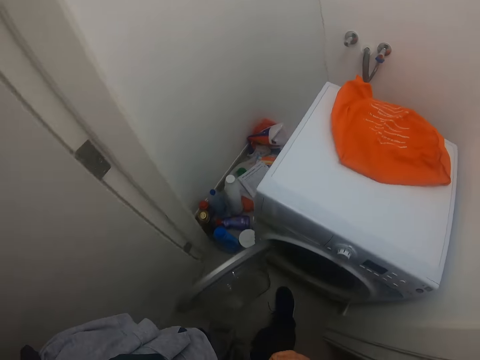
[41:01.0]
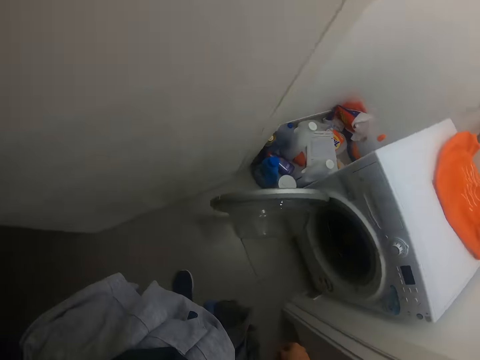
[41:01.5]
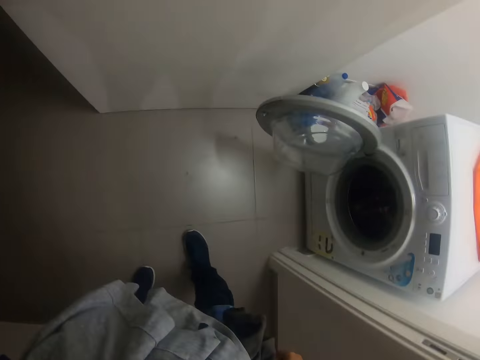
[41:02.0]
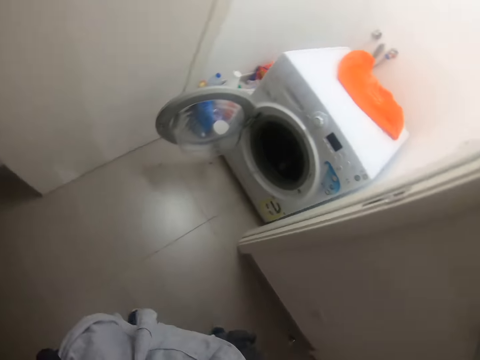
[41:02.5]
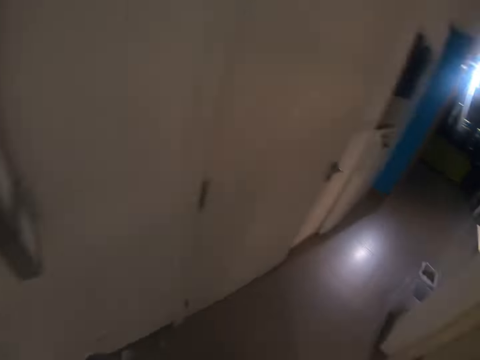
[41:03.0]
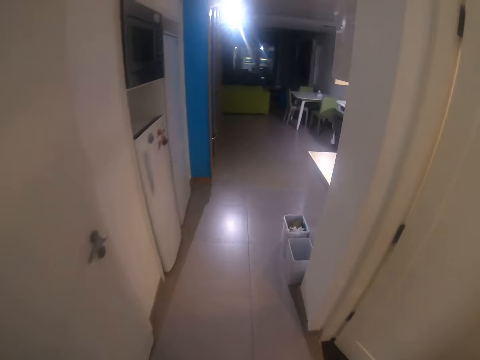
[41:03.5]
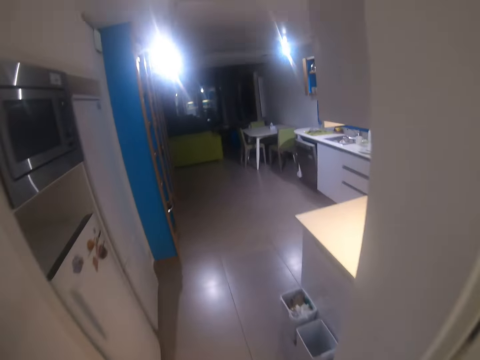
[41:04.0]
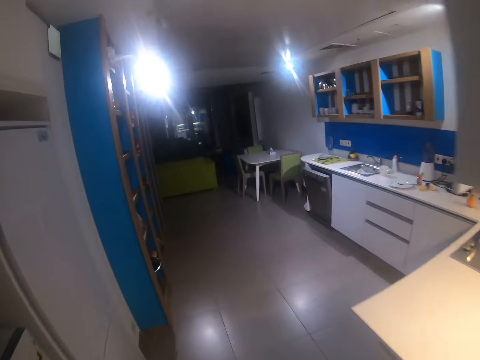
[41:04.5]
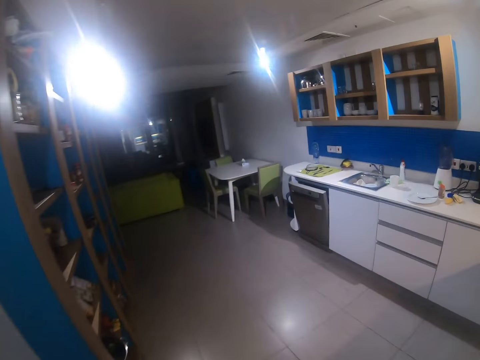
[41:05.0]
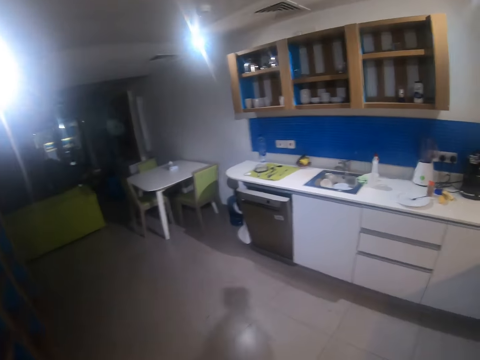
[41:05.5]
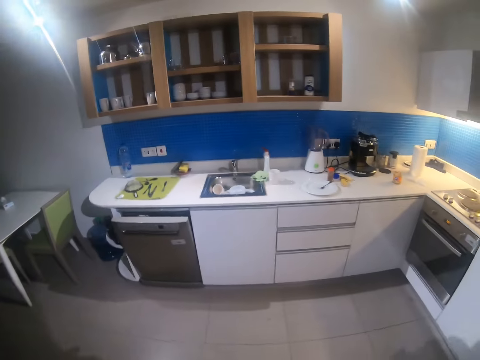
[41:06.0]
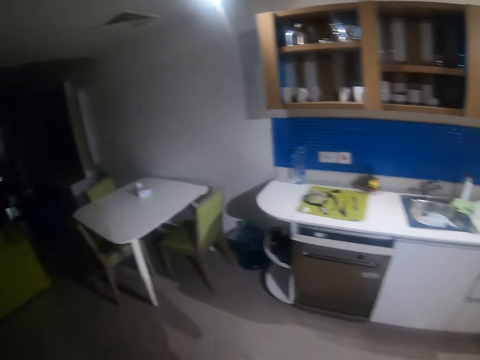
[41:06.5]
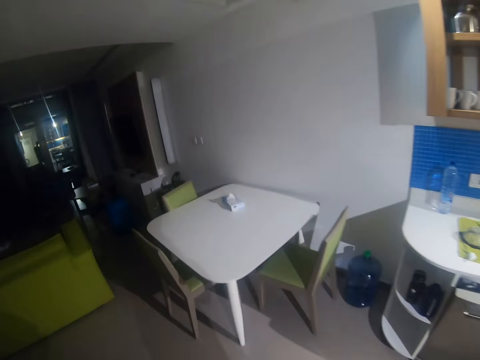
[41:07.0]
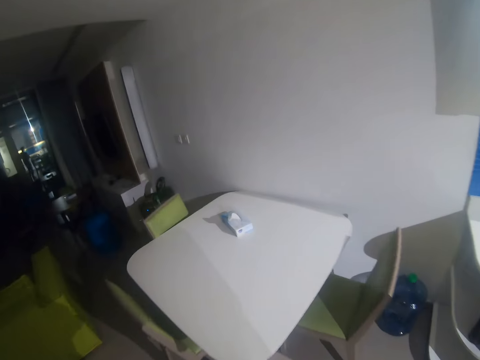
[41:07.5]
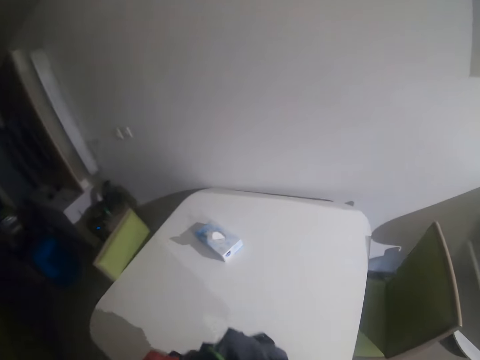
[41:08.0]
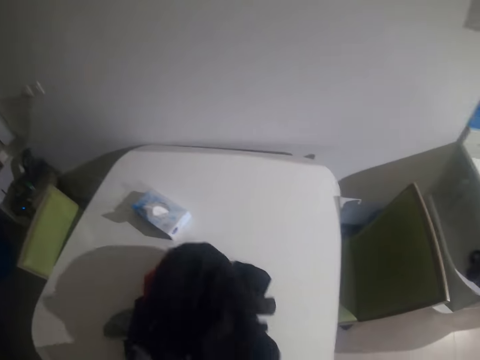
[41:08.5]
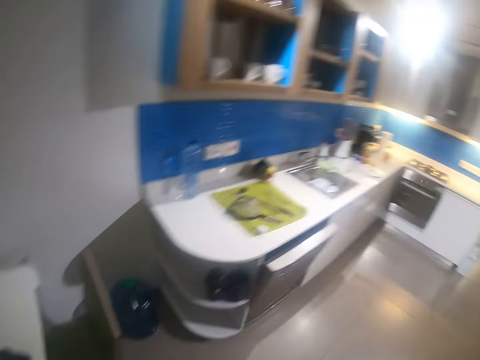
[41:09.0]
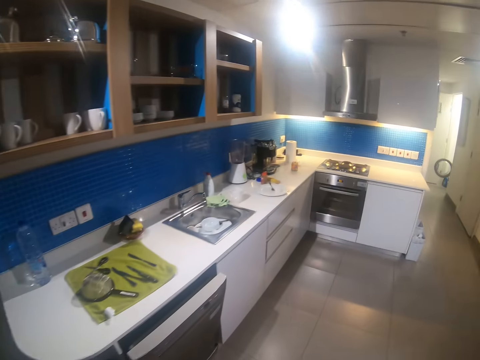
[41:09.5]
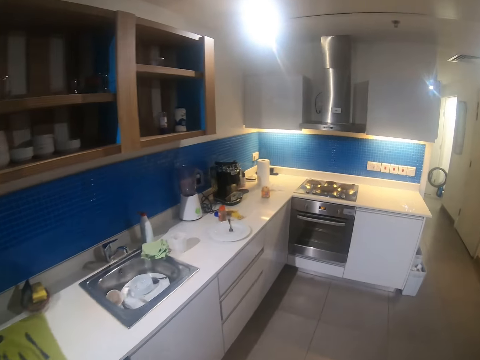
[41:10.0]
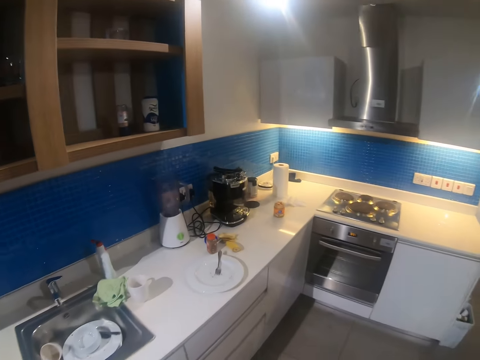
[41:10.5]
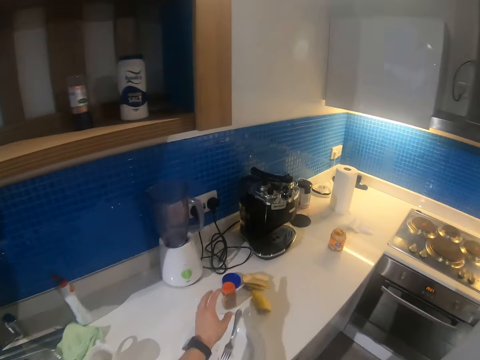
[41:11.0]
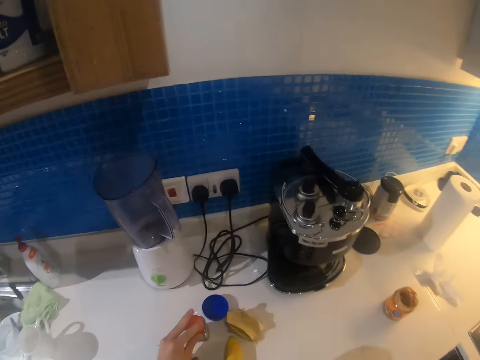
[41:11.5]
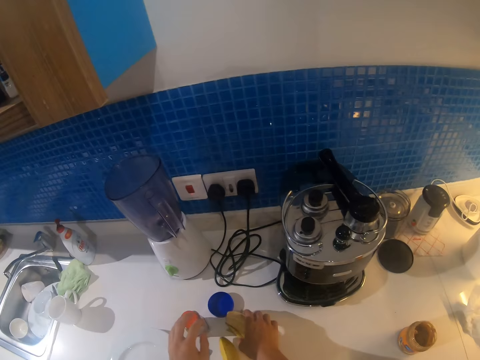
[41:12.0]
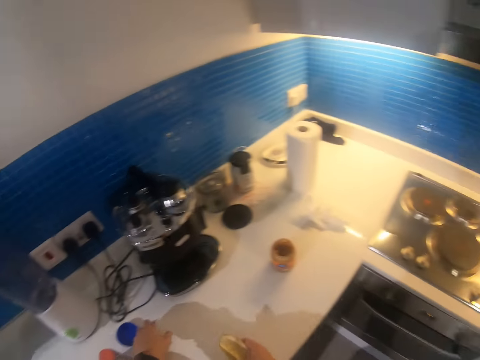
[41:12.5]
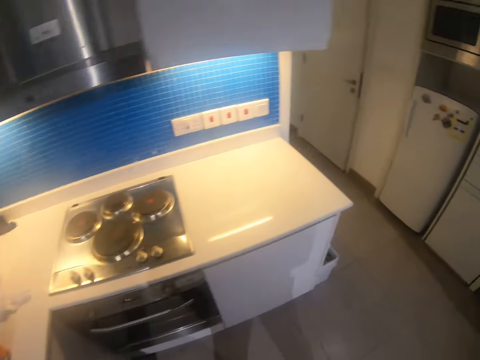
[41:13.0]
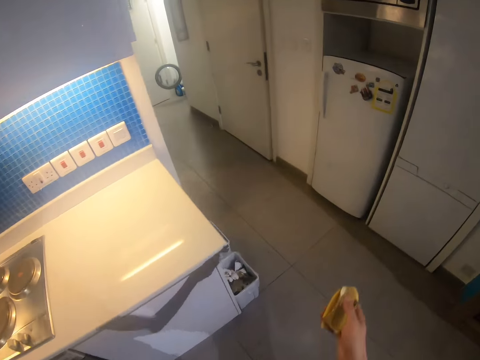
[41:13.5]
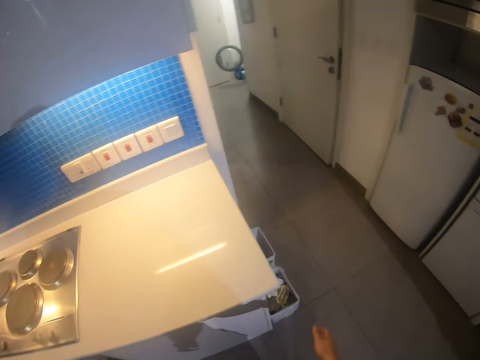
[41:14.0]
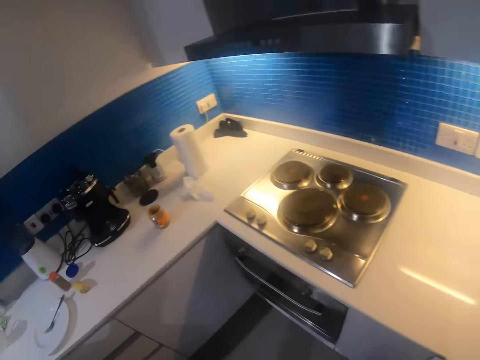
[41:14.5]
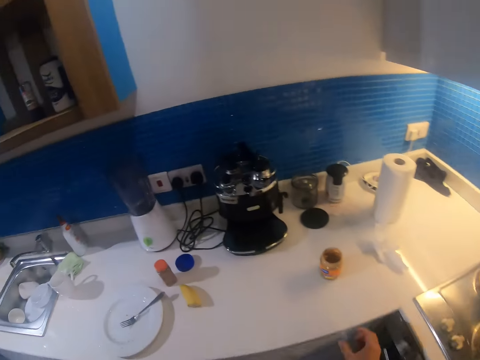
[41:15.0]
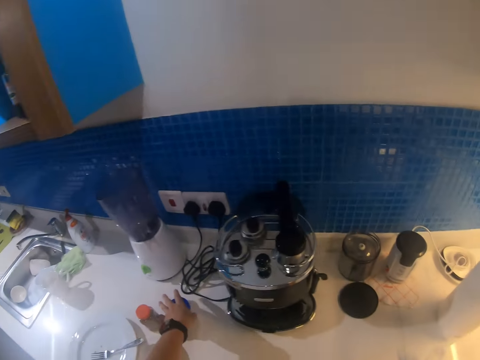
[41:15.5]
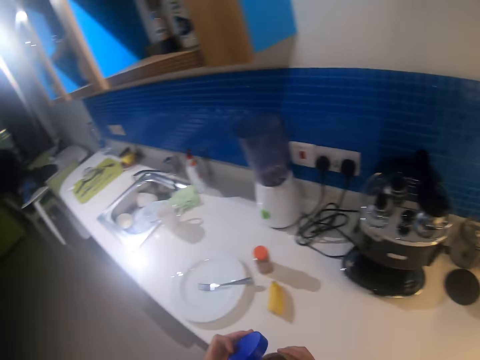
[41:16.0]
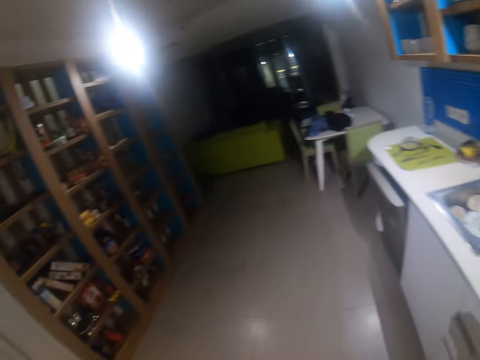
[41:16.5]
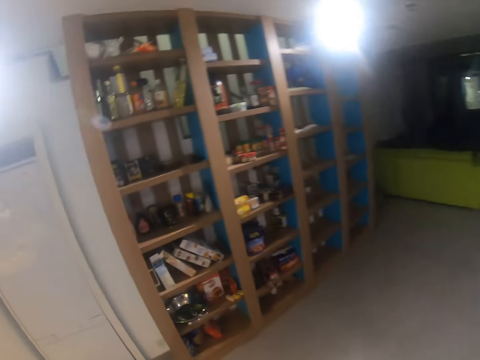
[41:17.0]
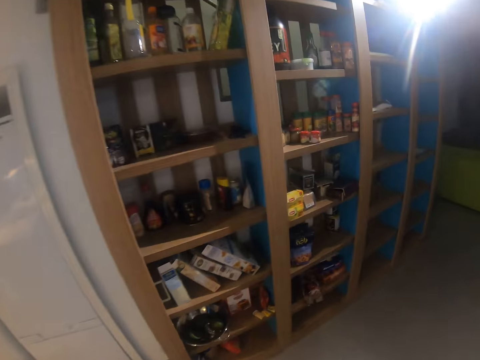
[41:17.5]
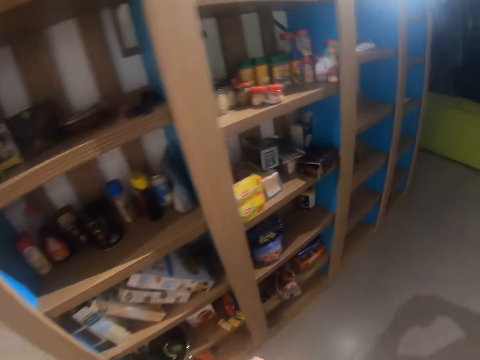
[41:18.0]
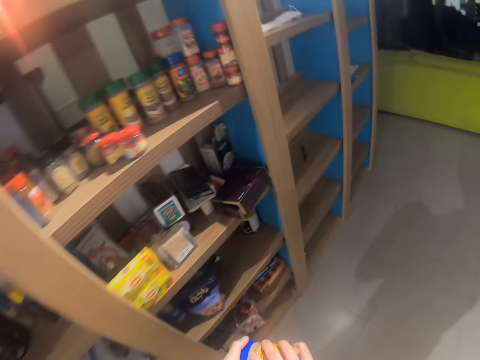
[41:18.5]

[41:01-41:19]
The camera wearer walks away with the clothes in his hands. He places the clothes on the table. He walks on the floor and moves the salt shaker. He takes up the banana peel and discards the banana peel in the trash bin. He moves the lid, takes up the container, and looks around.

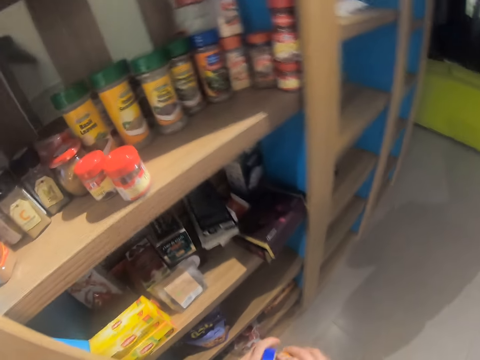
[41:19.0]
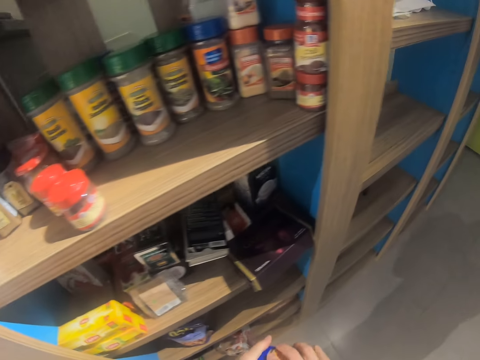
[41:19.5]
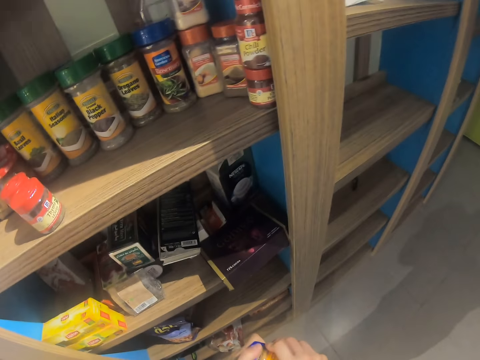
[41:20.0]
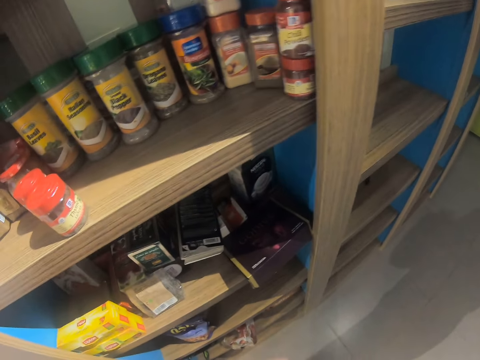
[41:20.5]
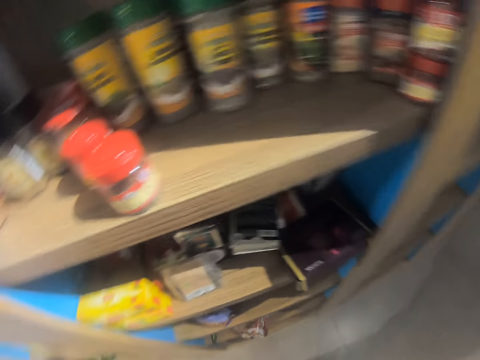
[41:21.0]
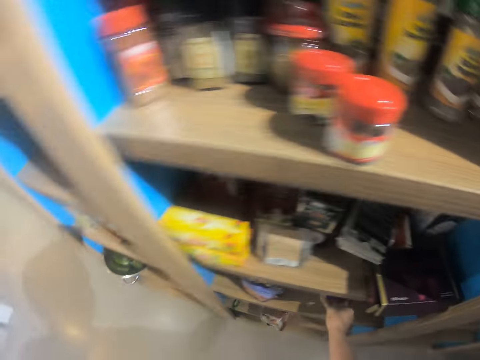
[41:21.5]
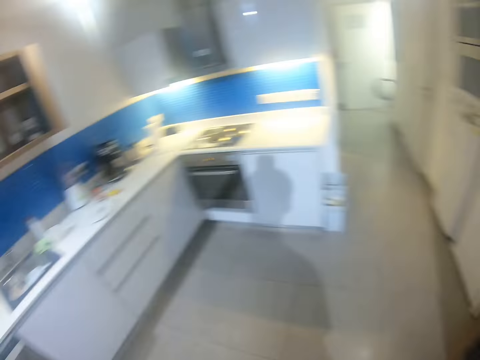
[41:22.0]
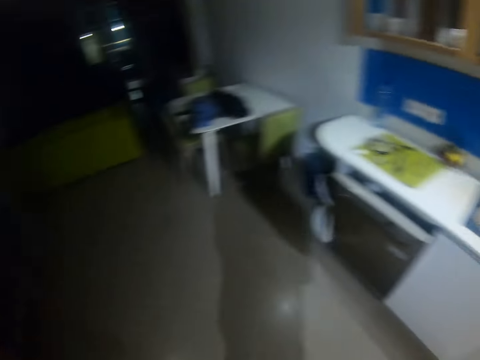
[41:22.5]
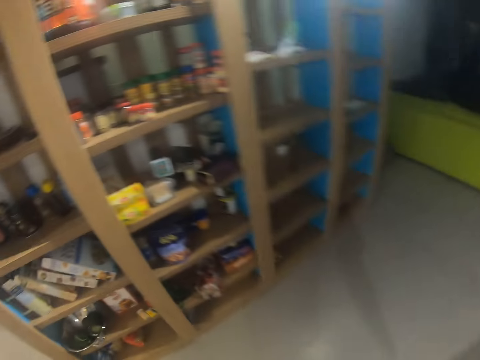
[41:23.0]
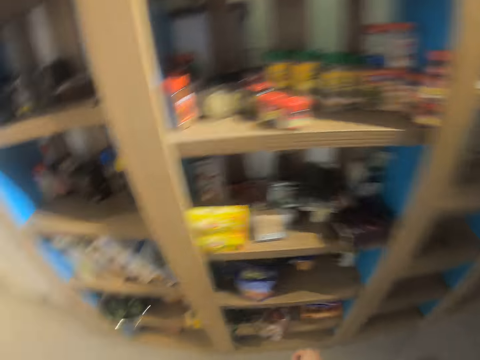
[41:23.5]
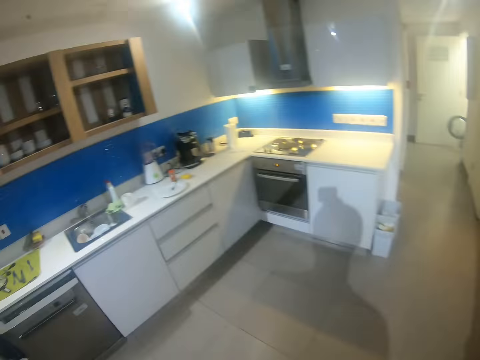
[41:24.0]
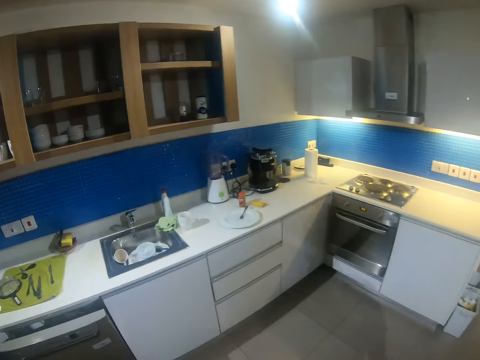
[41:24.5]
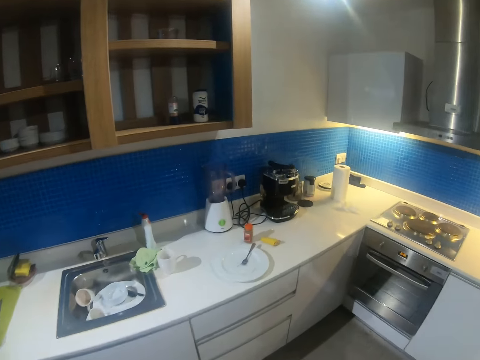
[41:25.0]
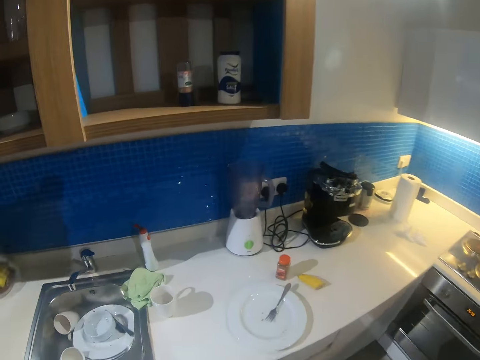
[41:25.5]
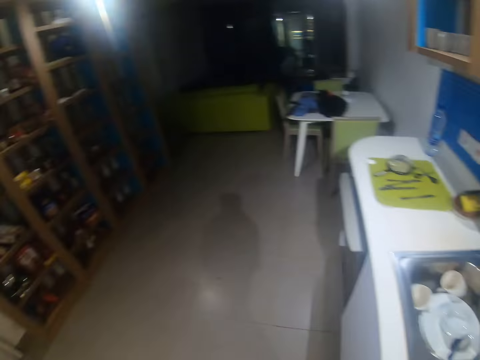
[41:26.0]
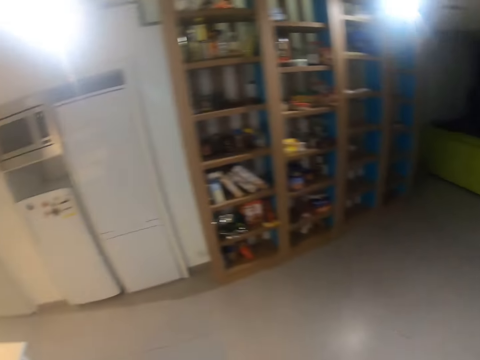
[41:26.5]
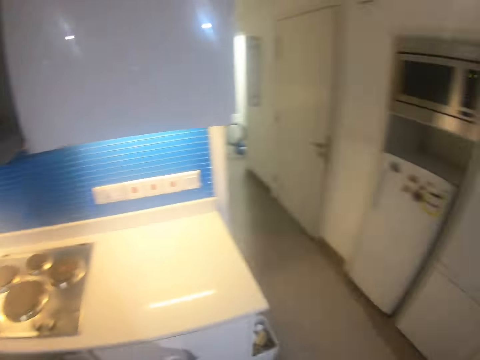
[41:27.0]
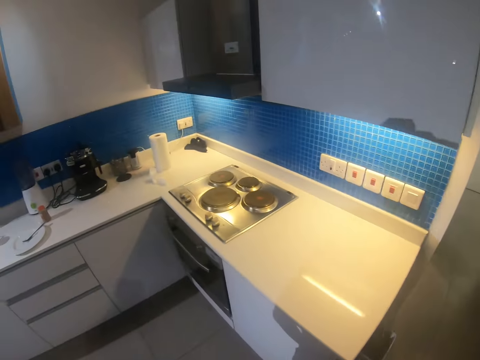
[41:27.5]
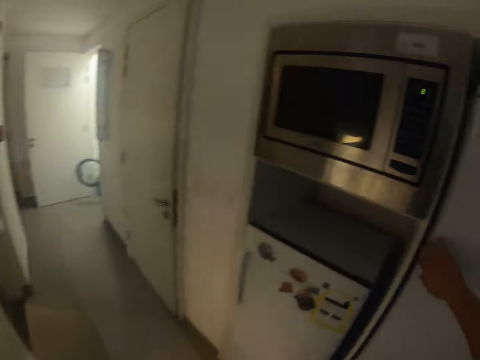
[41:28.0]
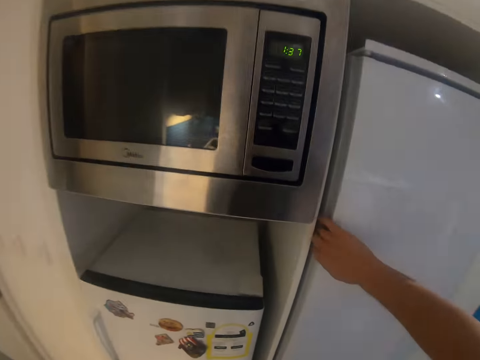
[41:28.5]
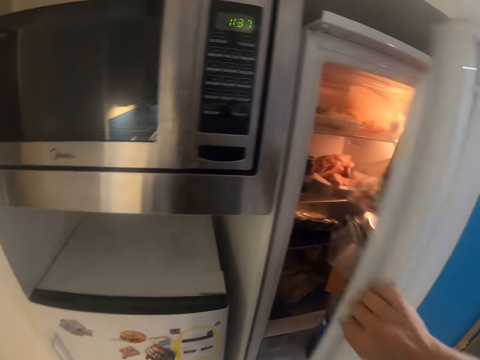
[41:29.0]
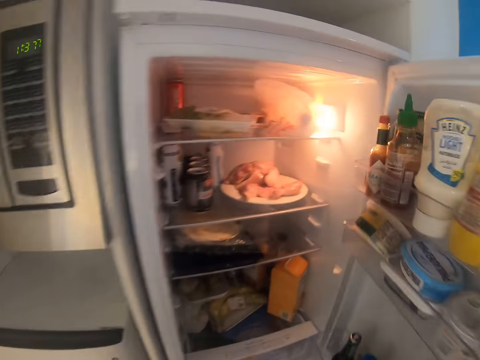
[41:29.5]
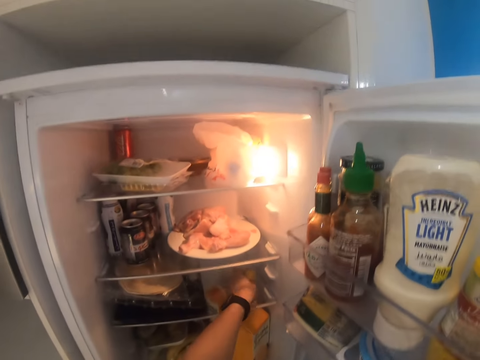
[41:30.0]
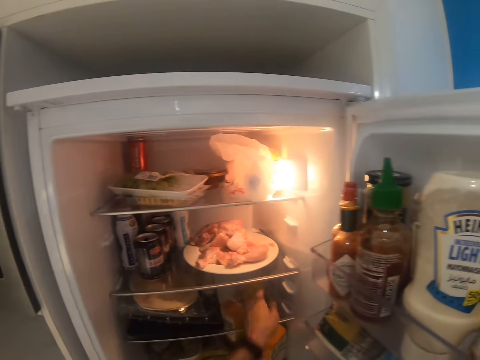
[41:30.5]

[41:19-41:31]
The camera wearer puts the container on the shelf. They walk back to the kitchen counter. They open the fridge and place the banana in the fridge.
